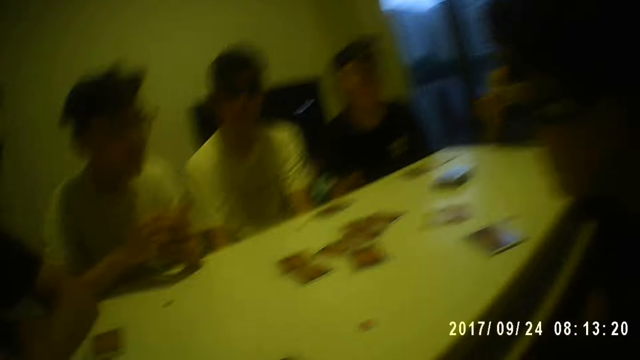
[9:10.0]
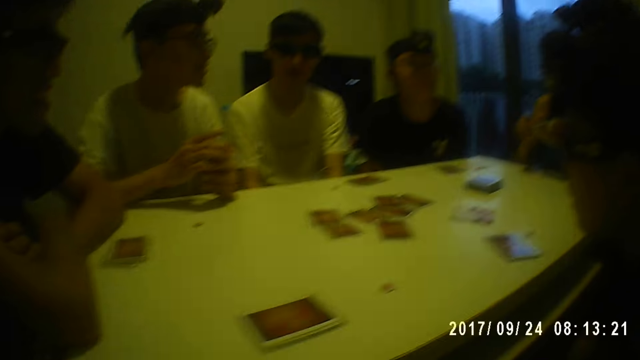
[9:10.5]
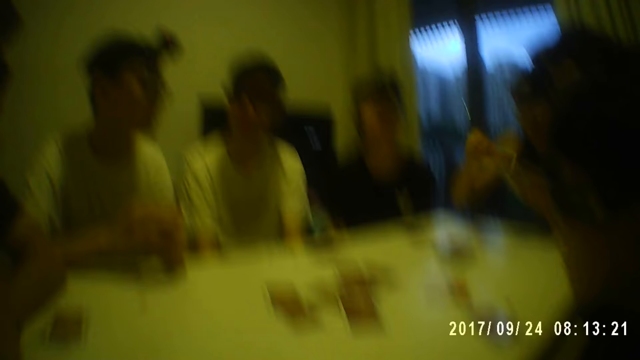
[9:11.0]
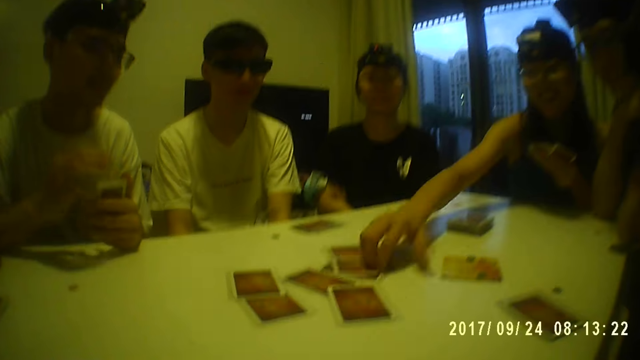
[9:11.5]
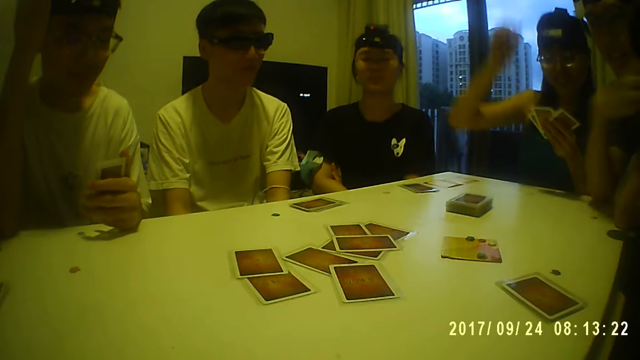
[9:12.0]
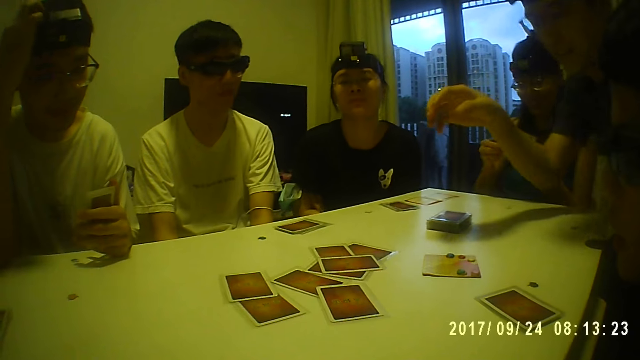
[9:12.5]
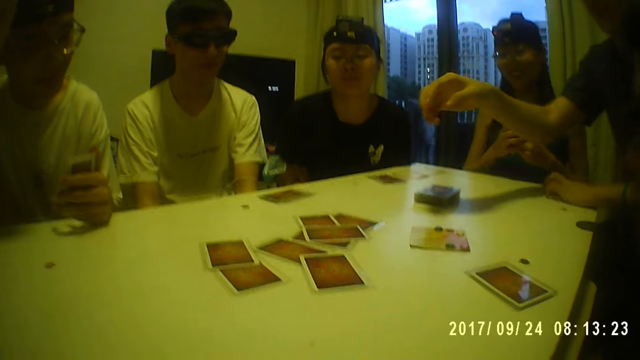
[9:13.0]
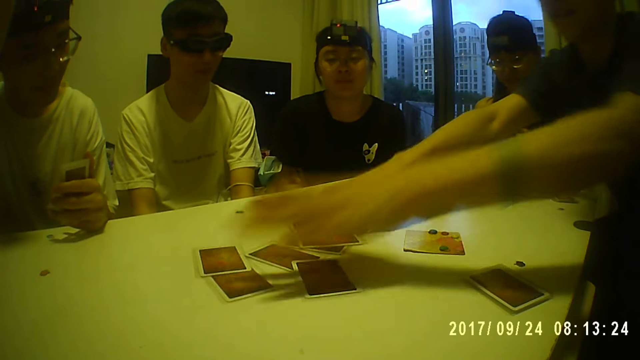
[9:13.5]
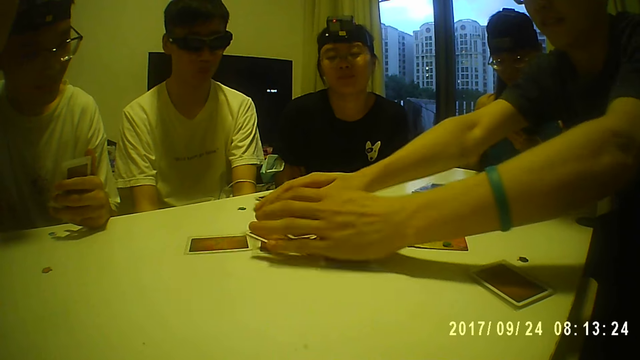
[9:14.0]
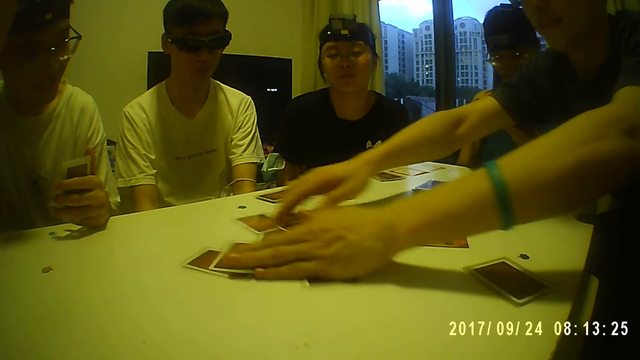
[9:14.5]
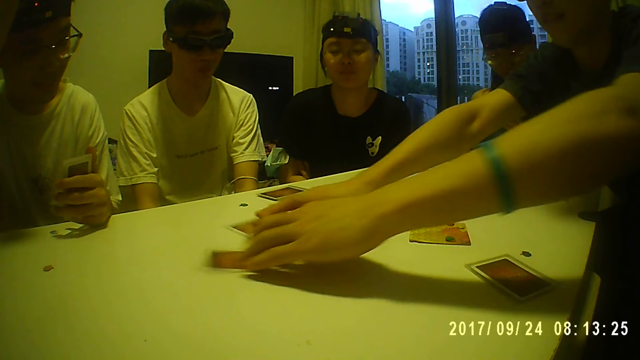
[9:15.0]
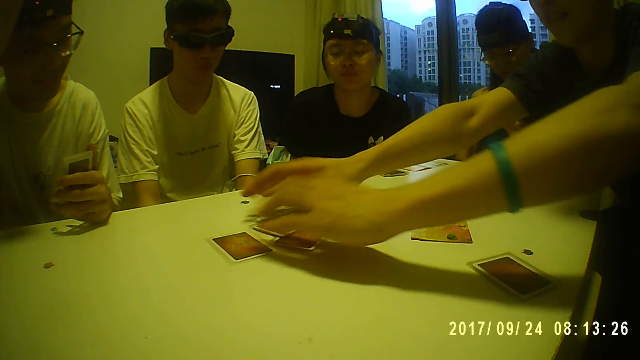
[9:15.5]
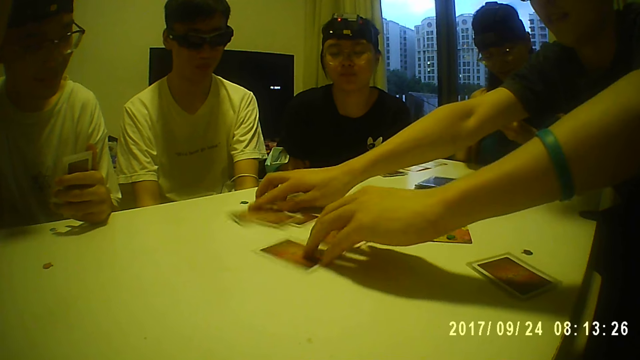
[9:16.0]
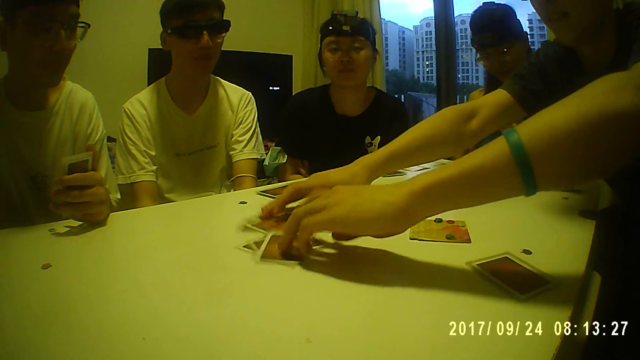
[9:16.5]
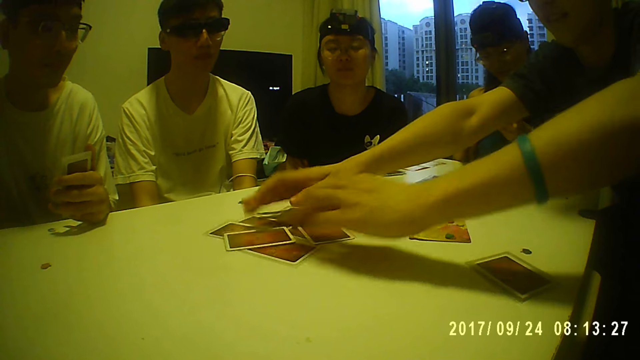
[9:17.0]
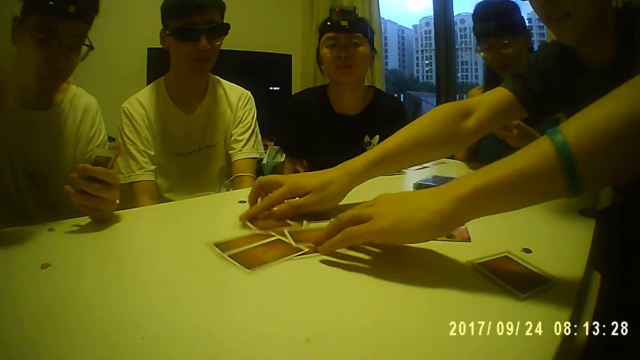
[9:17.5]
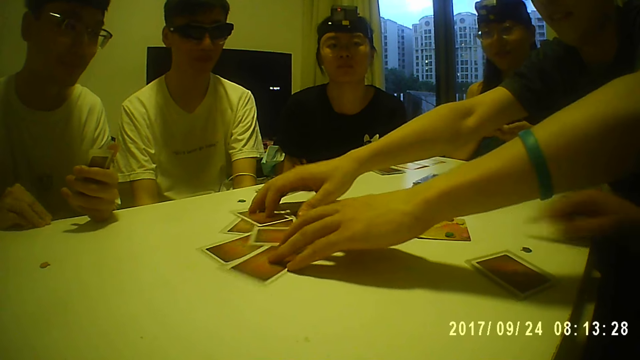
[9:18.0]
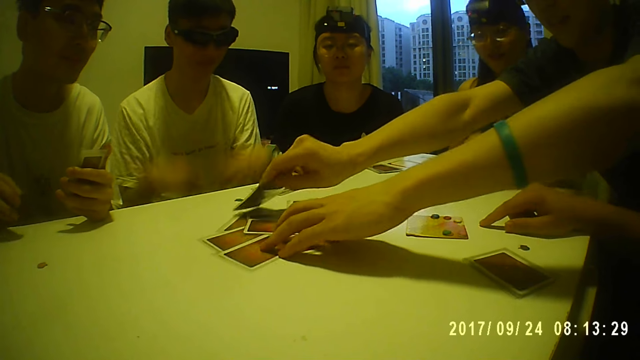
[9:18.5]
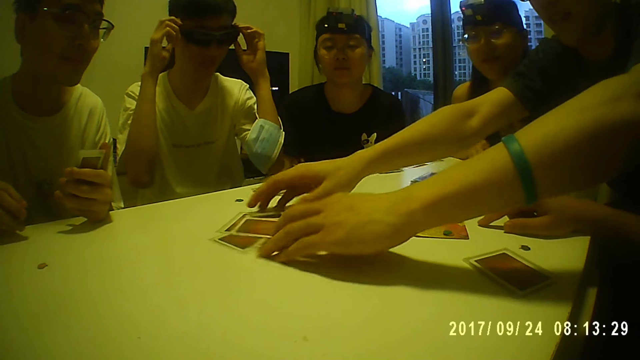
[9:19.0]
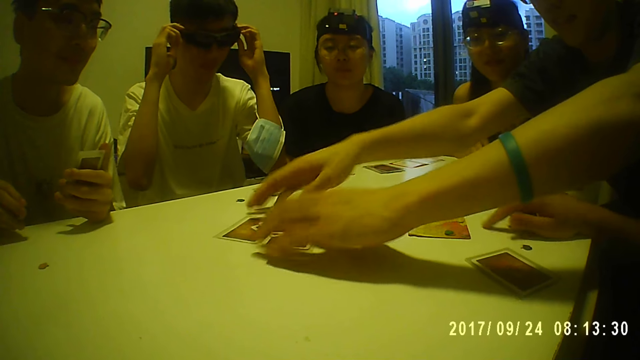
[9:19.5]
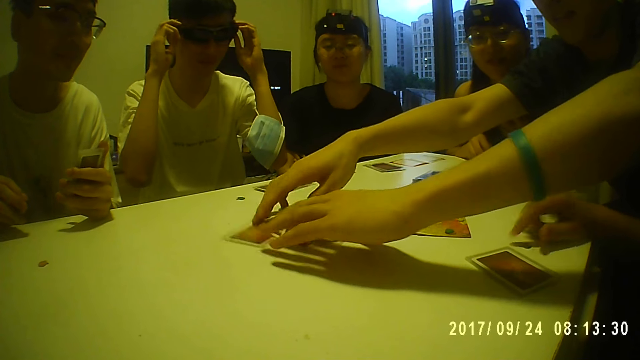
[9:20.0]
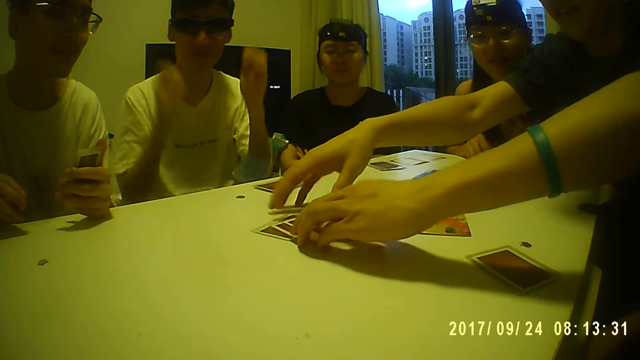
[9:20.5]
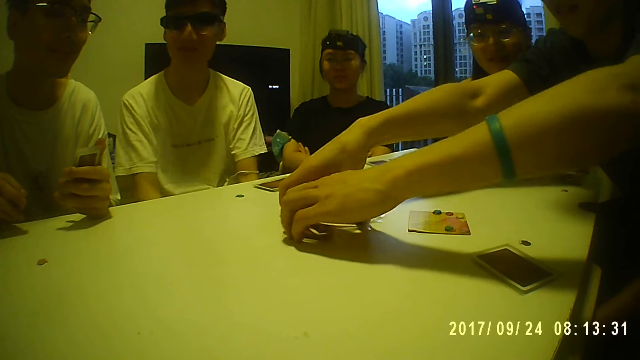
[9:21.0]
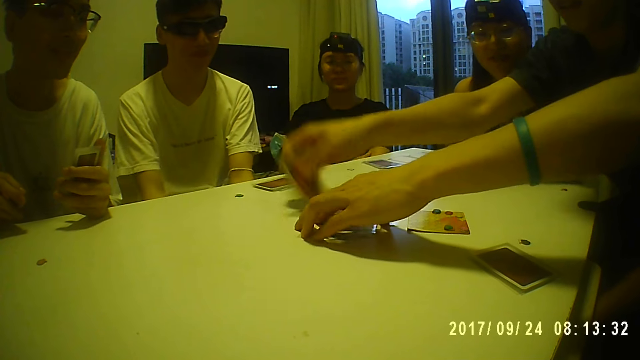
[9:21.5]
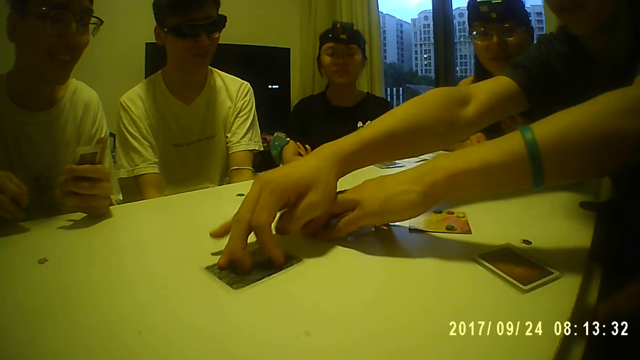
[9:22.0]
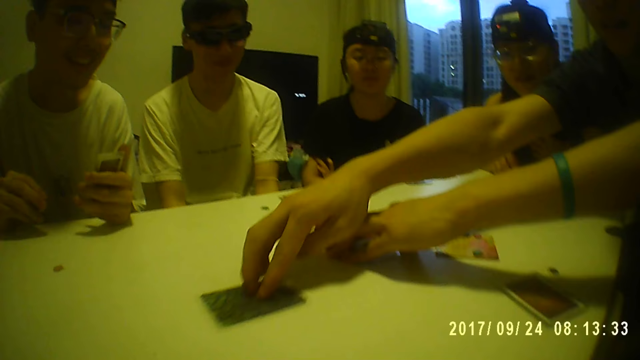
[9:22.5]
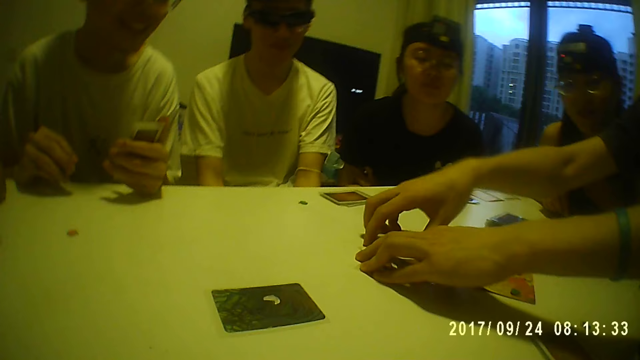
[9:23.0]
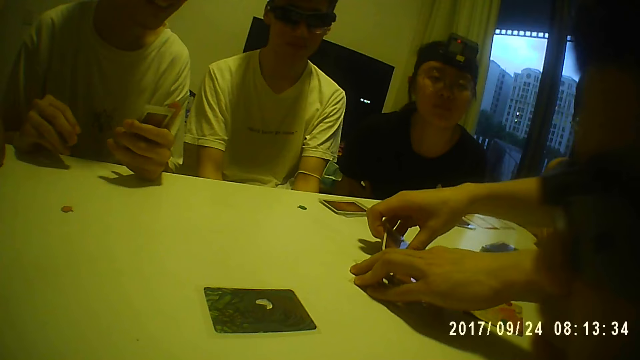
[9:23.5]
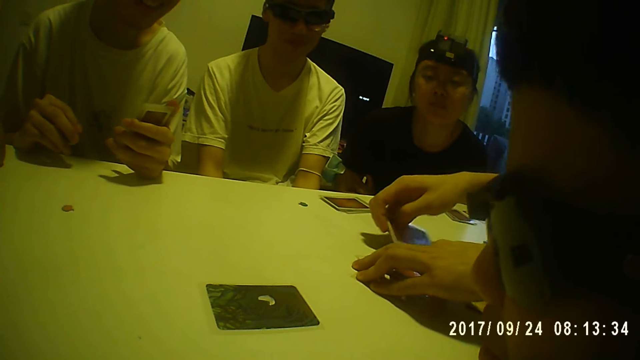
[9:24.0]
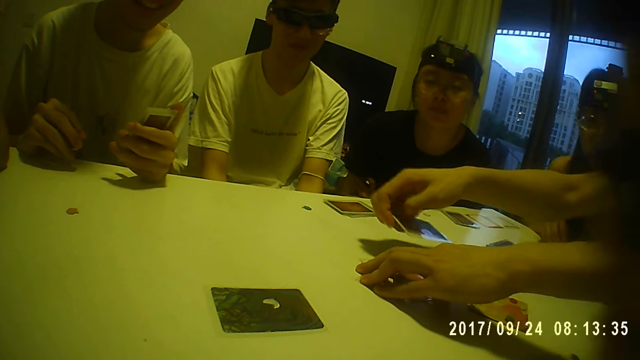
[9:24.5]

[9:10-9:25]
A person puts the card on the table. A man shuffles the cards from the table with his hands. Another person holds the cards. The first man picks a token from the table with his right hand. A woman holds the cards with her left hand. Another man adjusts the pair of glasses on his face with both hands. Another man touches the token on the table with his right hand. Another man picks a card from the table with his right hand. He places the card on the table with his right hand. The camera wearer looks around. The same man picks a card from the table with his right hand and arranges cards.

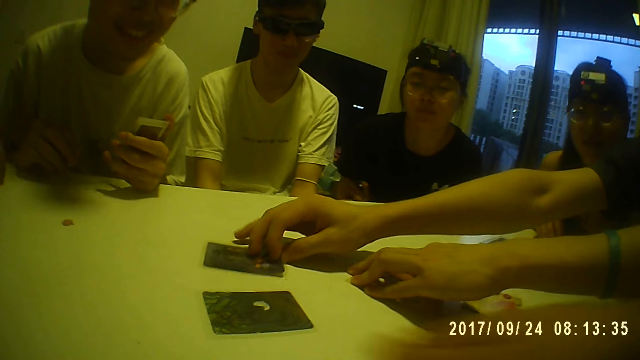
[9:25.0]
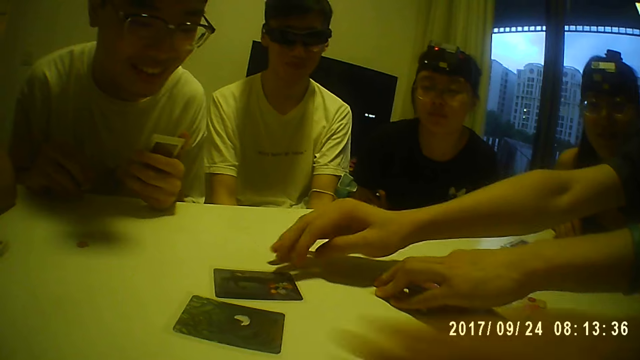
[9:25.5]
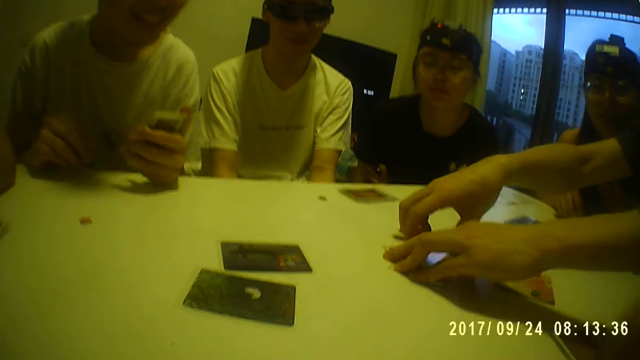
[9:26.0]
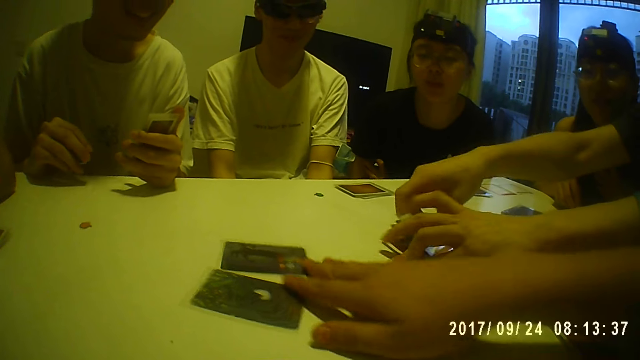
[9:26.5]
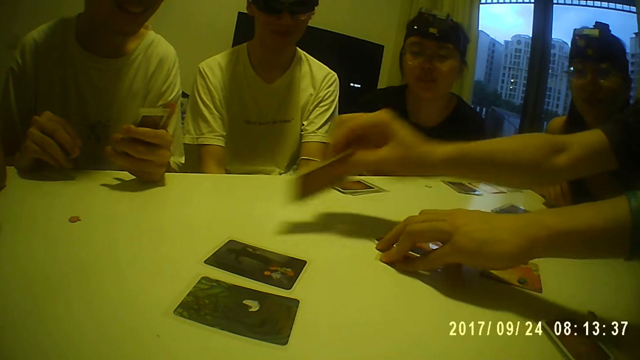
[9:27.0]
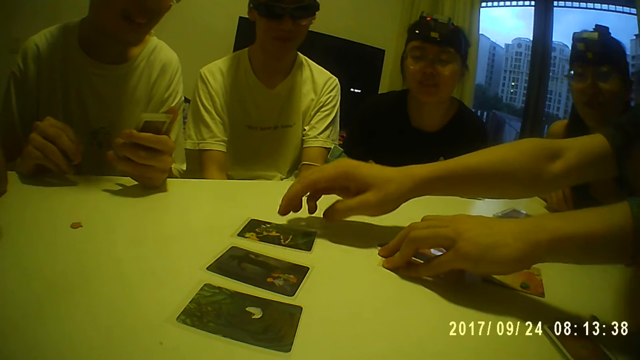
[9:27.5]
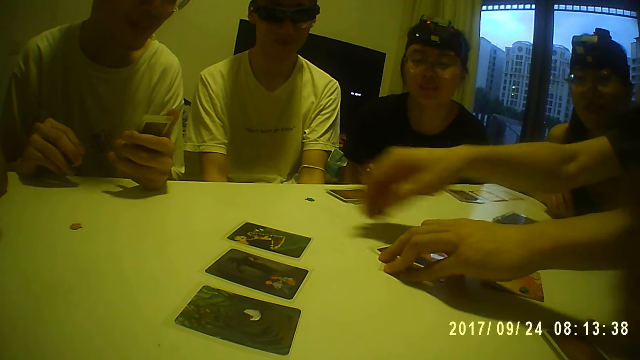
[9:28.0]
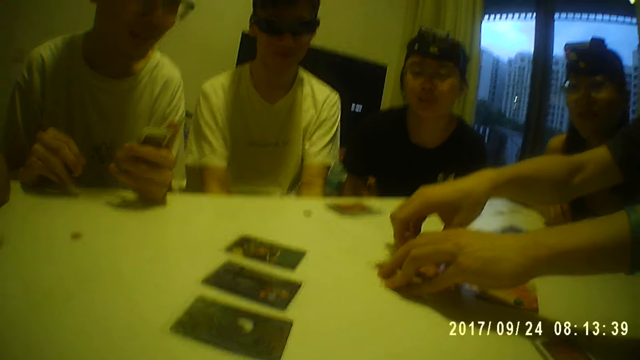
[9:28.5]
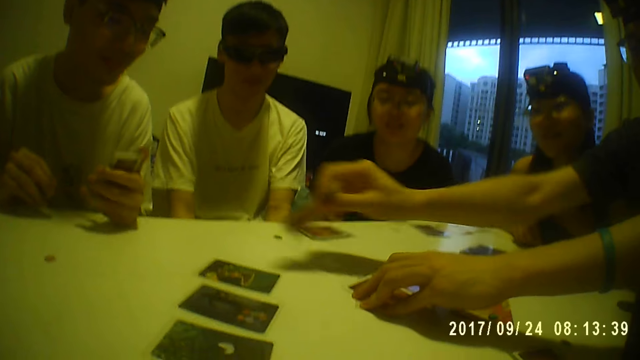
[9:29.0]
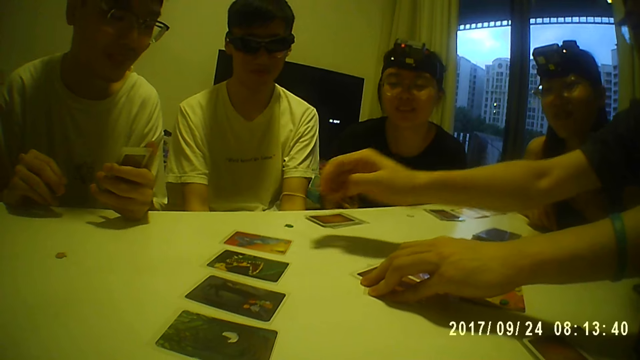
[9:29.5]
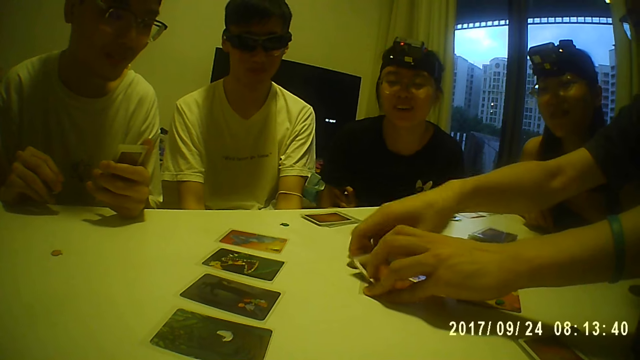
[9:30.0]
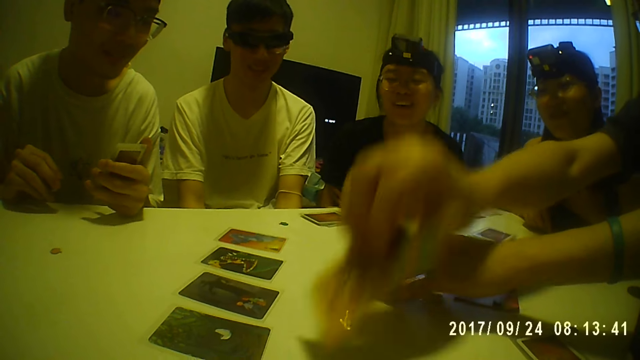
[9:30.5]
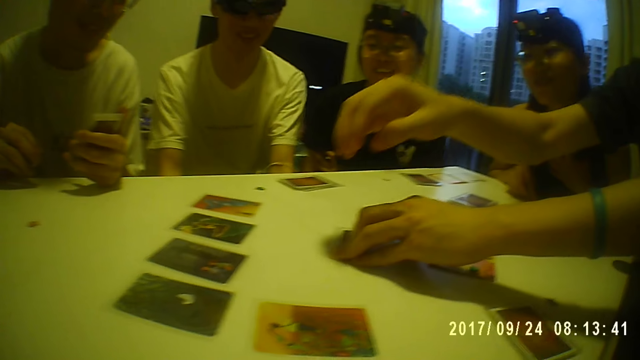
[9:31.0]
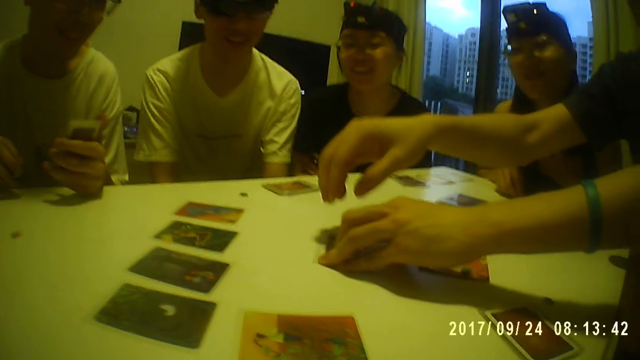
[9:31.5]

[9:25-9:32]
A man places the card on the table with his right hand. Another man moves a card on the table with his right hand, and moves two cards on the table with his right hand. The first man picks a card from the table with his right hand and places the card on the table with his right hand. He picks a card from the table with his right hand and places the card on the table with his right hand. He picks a card from the table with his right hand and places the card on the table with his right hand.
